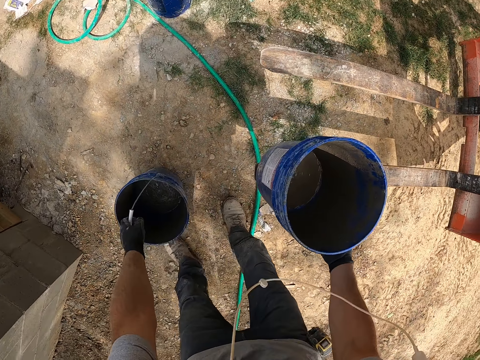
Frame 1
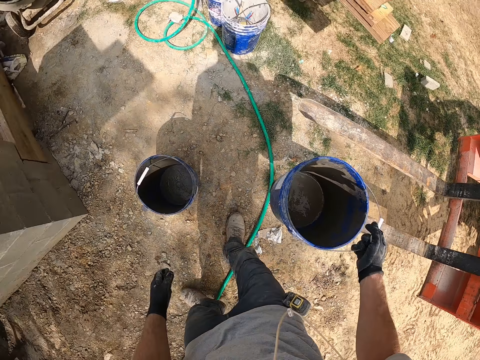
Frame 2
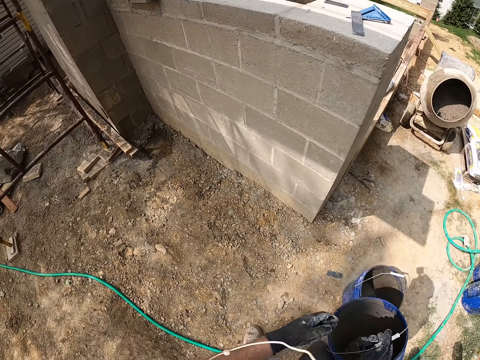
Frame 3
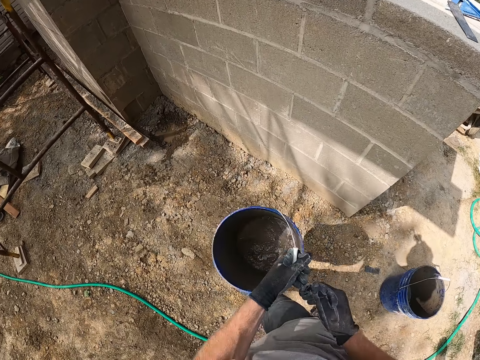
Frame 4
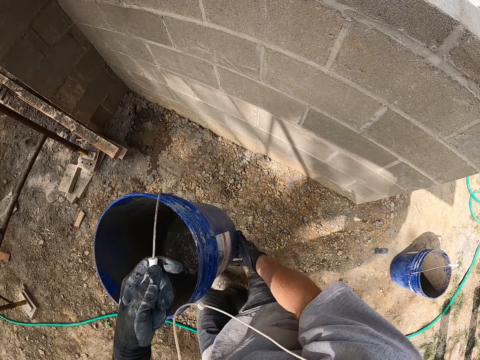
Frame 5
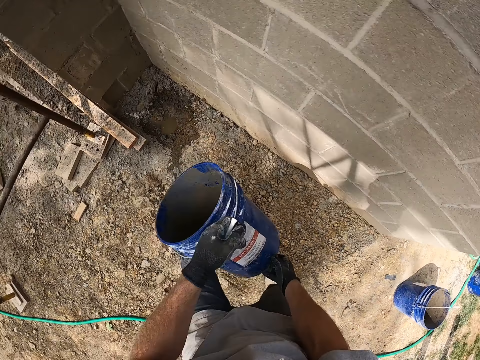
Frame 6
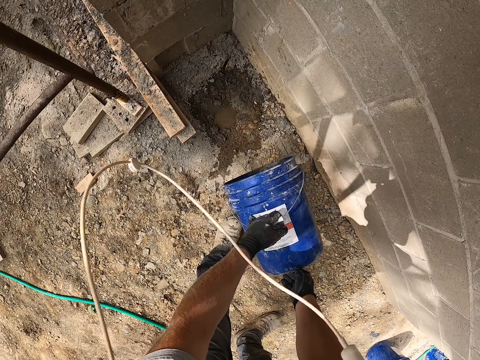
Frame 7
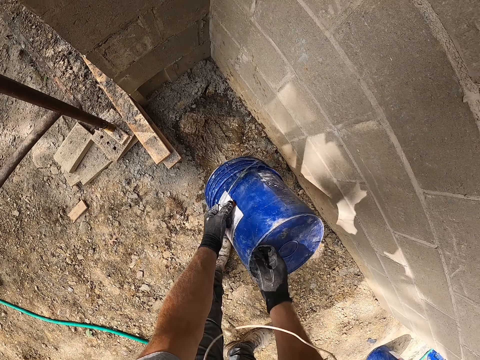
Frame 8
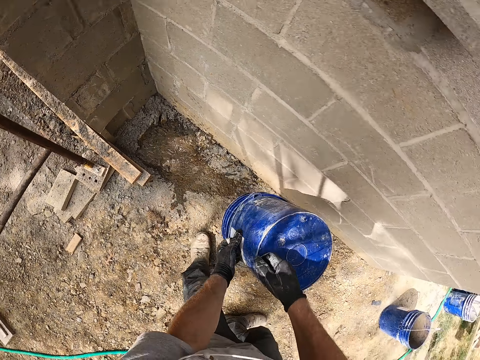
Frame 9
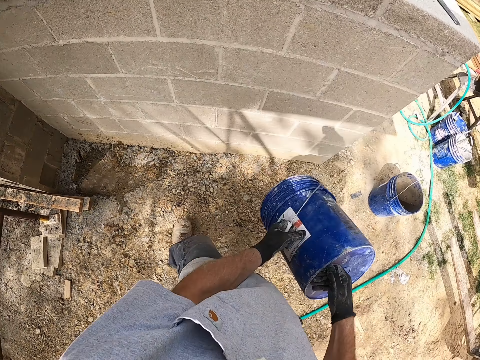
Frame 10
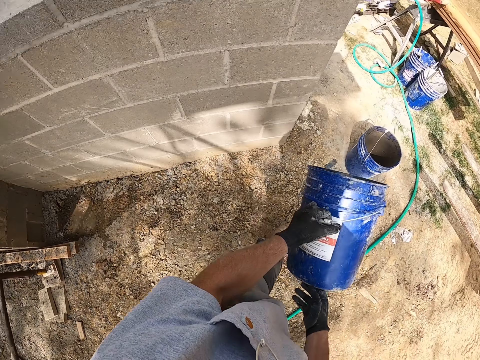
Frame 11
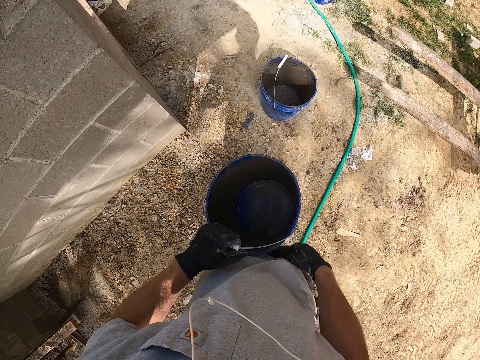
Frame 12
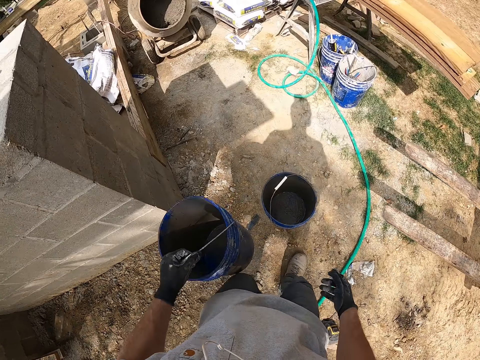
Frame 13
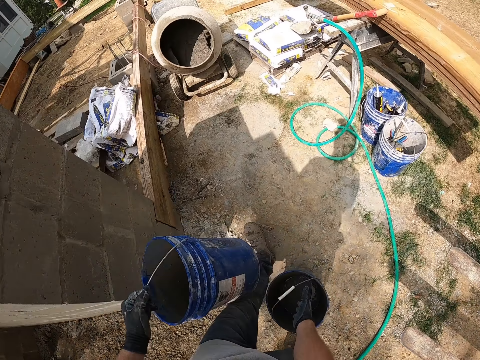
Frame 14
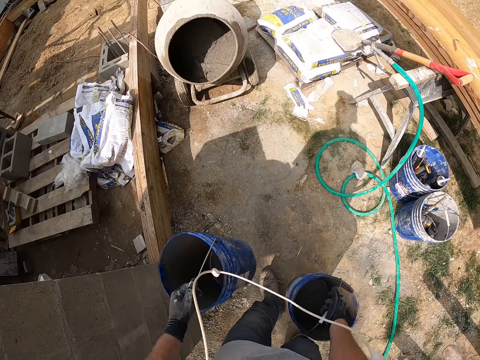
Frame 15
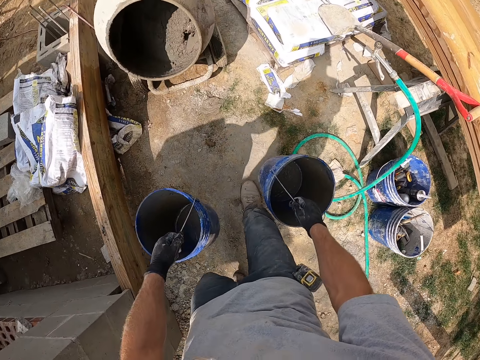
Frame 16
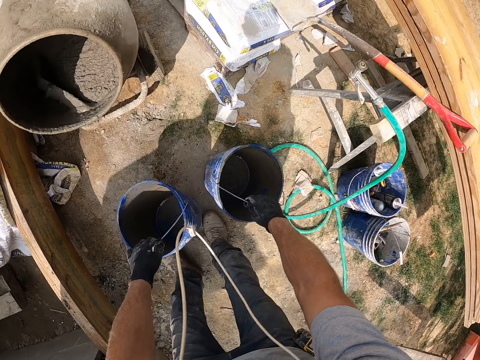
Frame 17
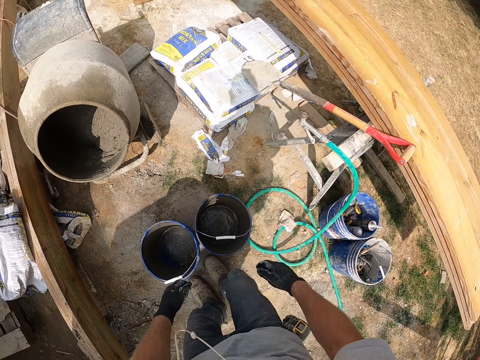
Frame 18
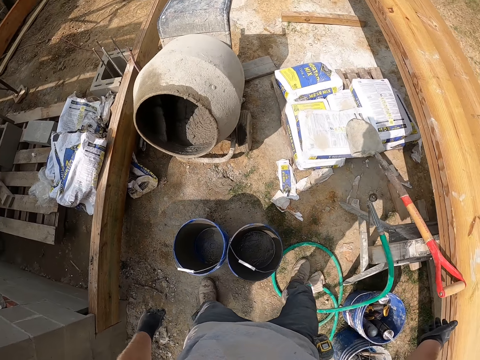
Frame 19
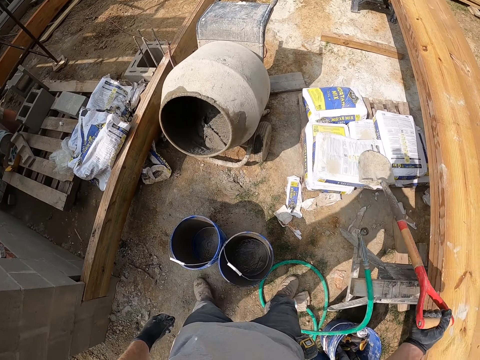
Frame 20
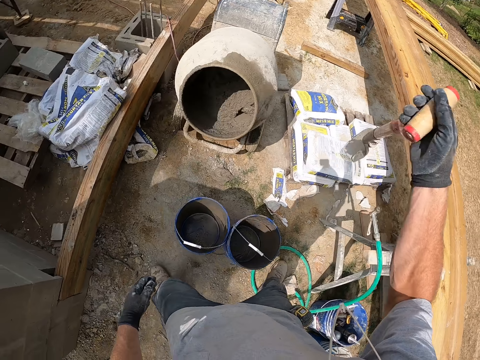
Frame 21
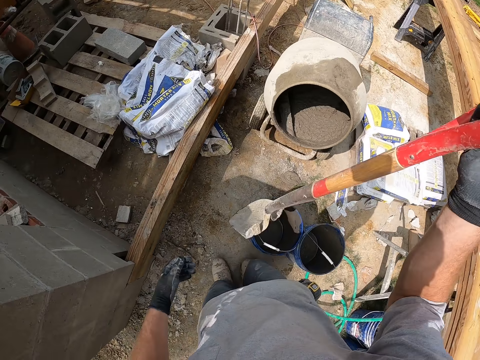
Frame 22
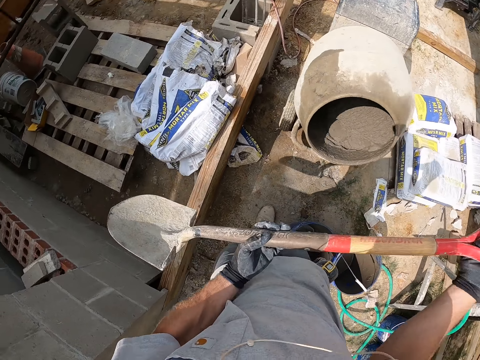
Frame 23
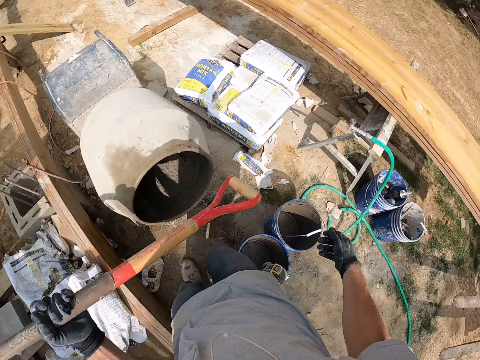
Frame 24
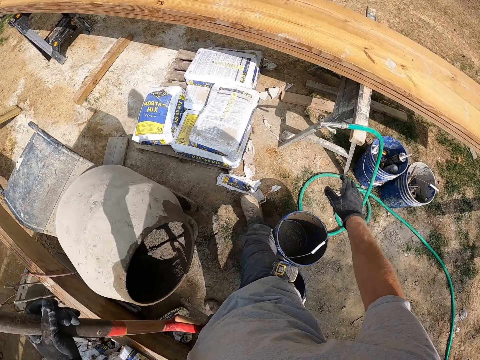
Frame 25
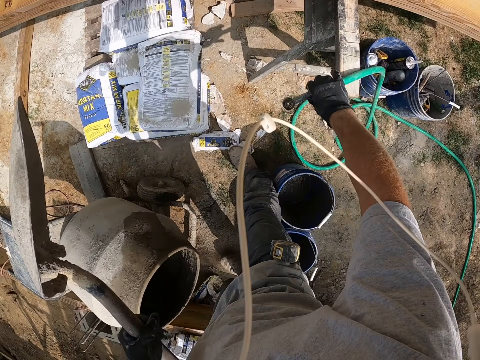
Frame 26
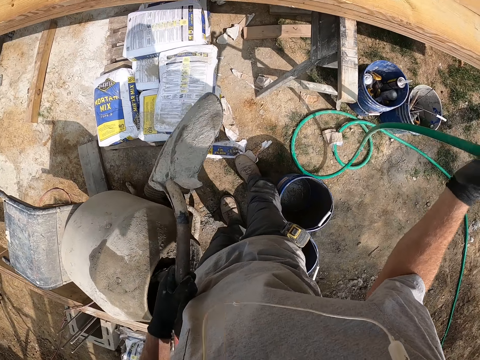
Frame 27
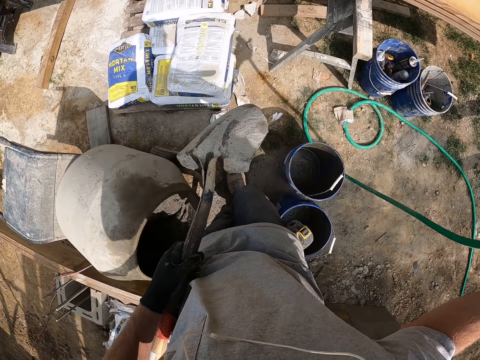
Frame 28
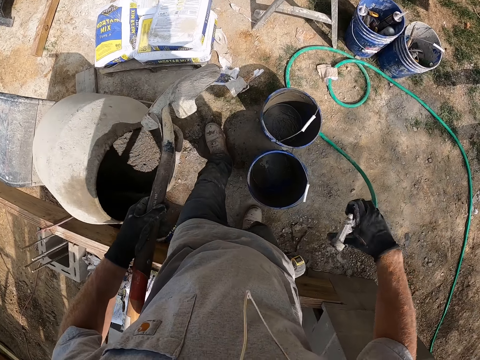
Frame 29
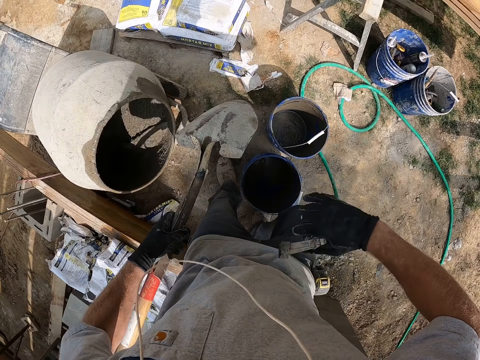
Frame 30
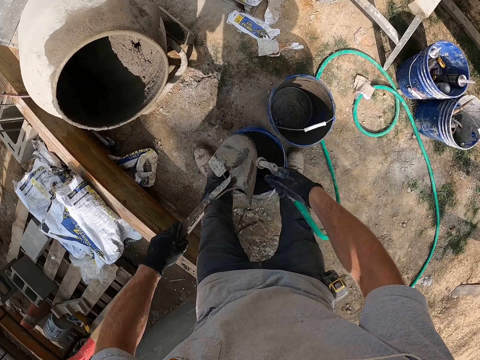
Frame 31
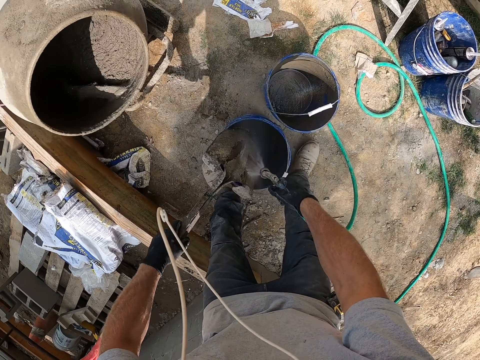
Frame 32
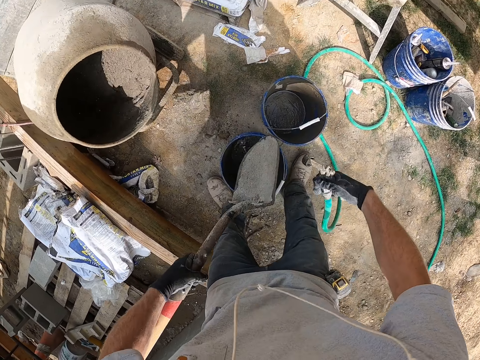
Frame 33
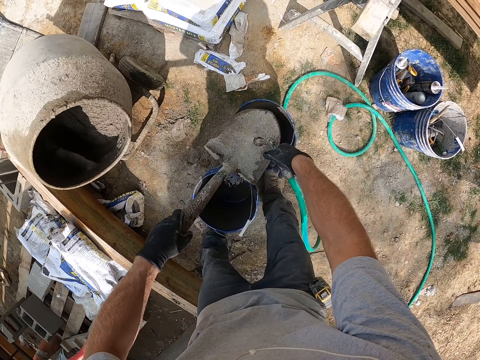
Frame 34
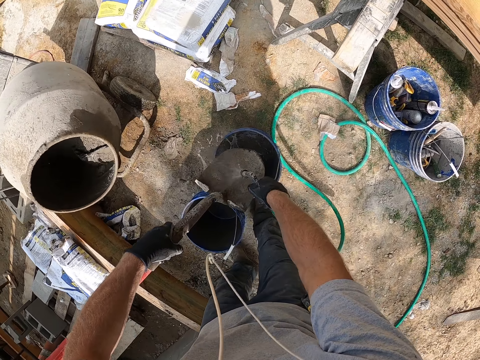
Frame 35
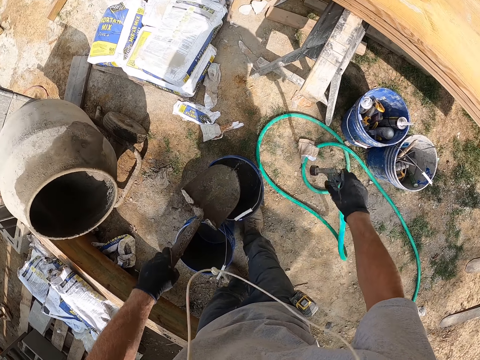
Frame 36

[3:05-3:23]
The camera wearer drops the bucket. They pick up the bucket. They carry the bucket. They move in the compound. They pour down the water. They move in the compound. They pick up the bucket. They walk. They put down the bucket. They pick up the spade. They walk. They pick up the hose pipe or water pump. They sprinkle the water on the spade. They wash the spade.

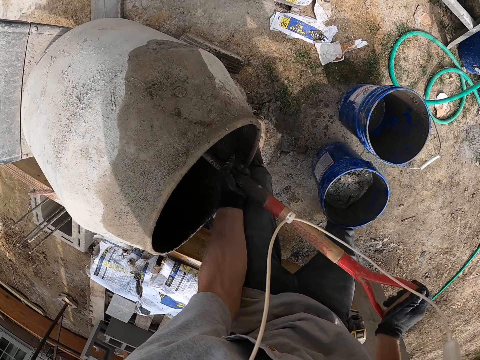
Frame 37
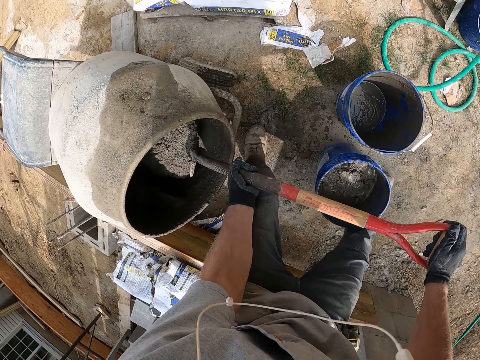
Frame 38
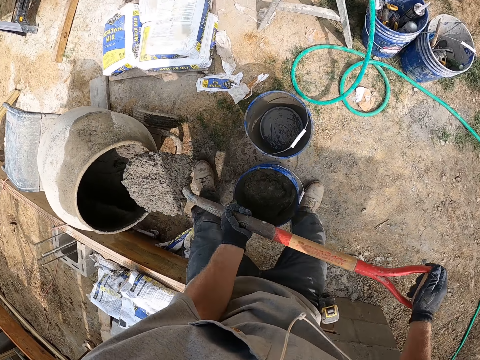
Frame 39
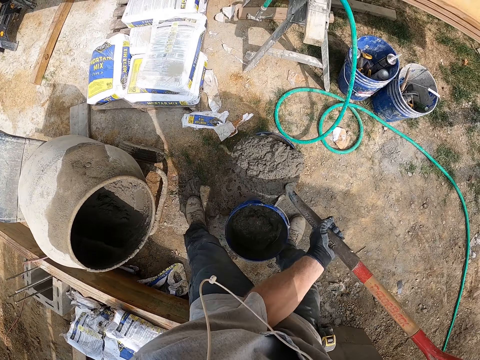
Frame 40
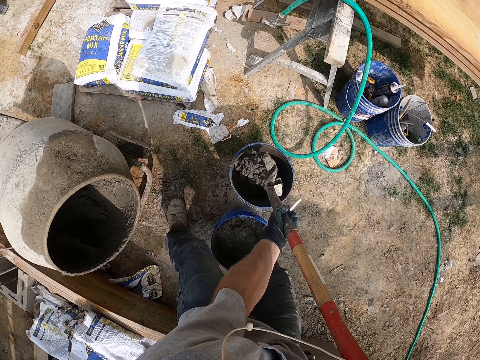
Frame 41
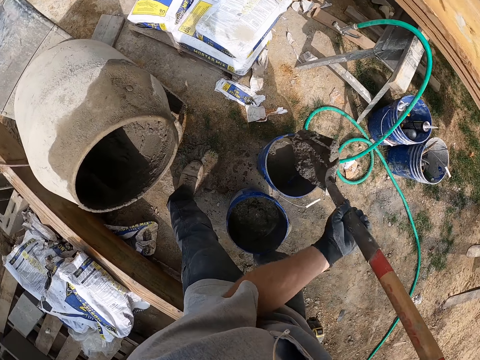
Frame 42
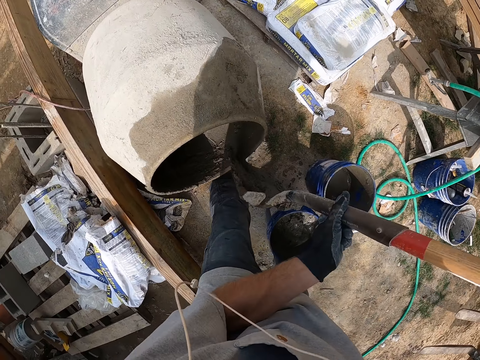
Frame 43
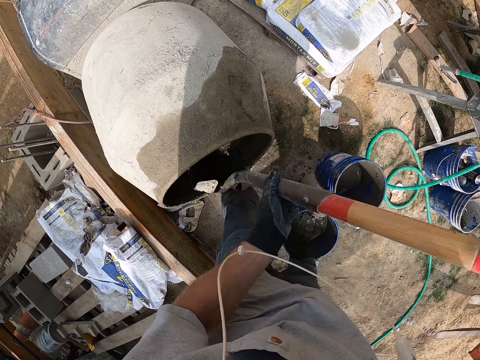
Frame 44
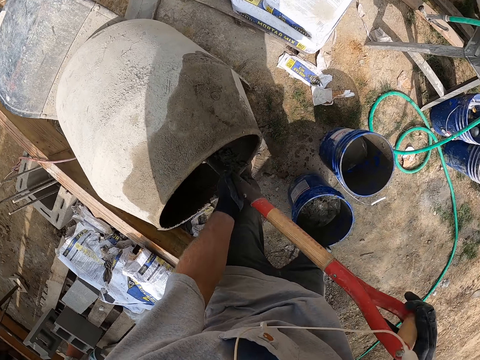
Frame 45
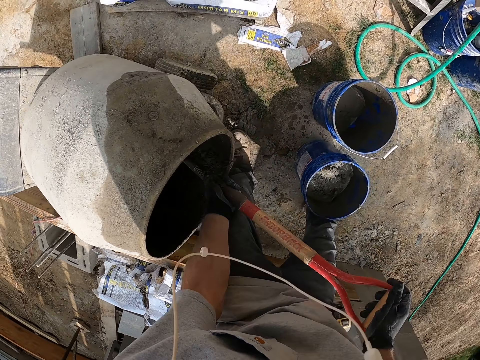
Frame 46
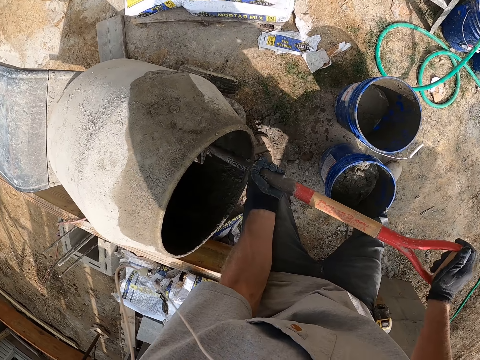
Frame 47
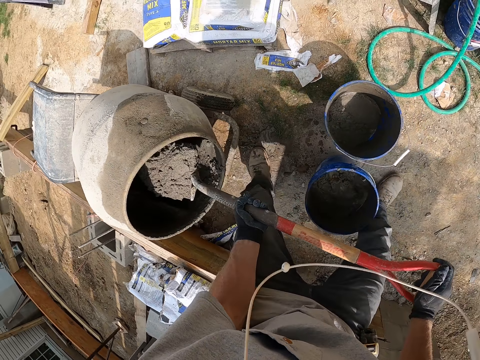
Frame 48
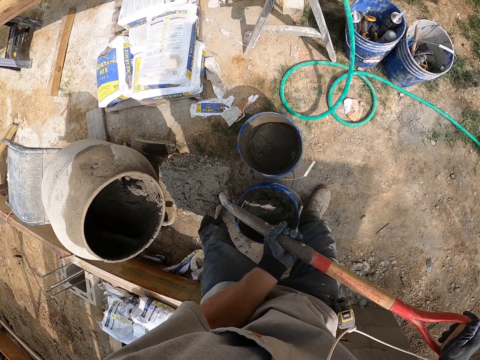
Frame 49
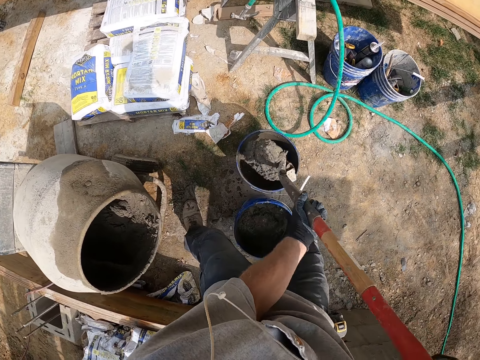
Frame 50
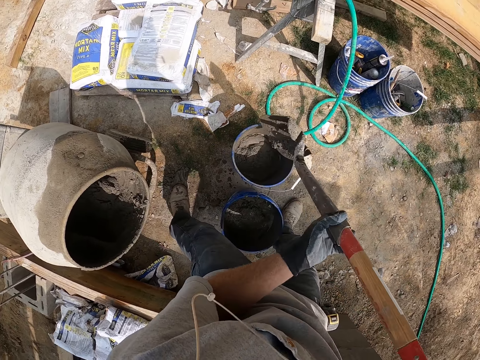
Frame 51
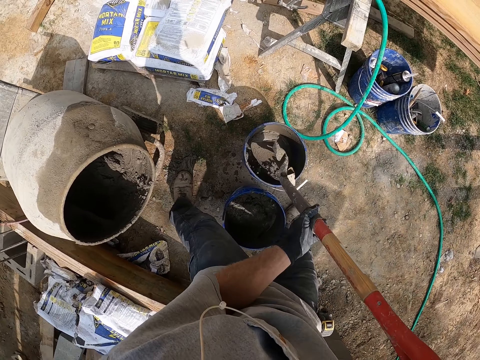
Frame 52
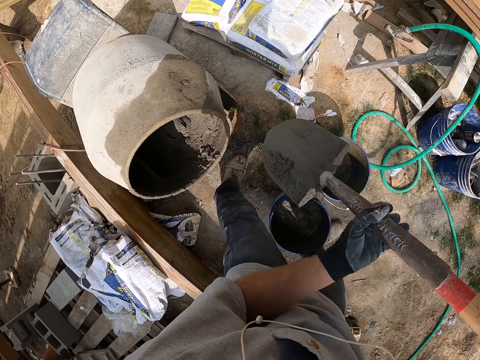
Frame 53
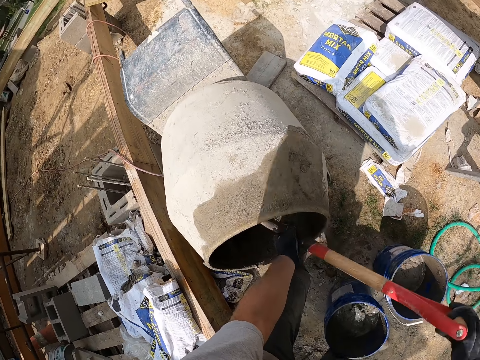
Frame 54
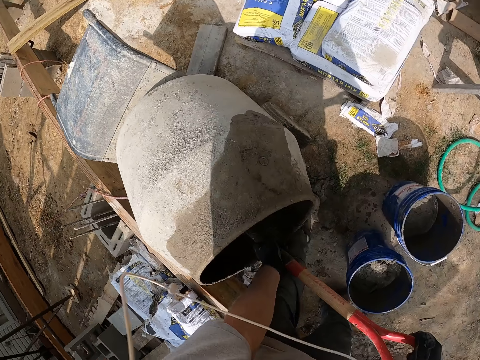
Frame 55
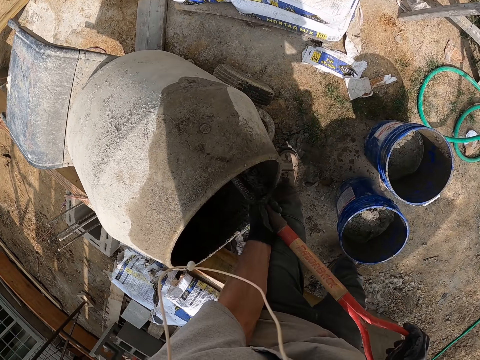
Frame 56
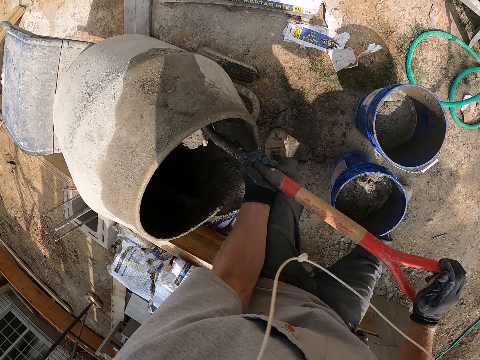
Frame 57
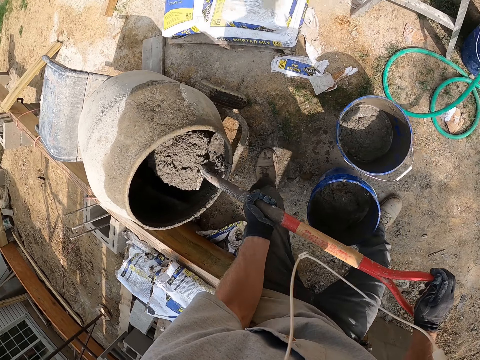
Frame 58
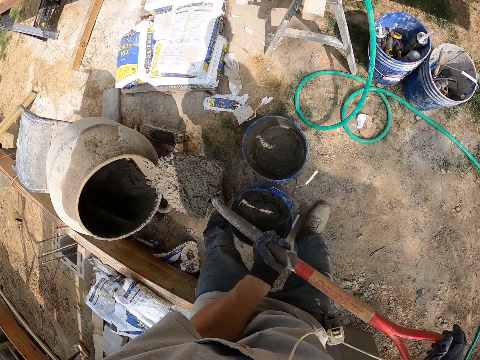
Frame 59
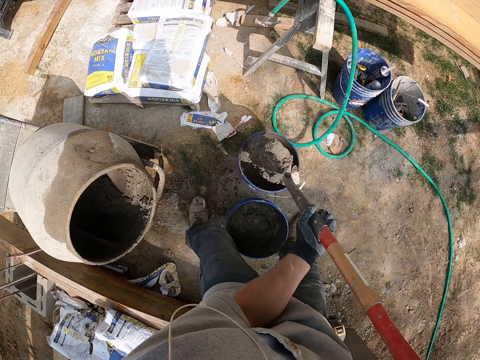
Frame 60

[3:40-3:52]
The camera wearer scoops the concrete from the mixer. They pour the concrete in the bucket. They scoop the concrete from the mixer. They pour the concrete in the bucket. They scoop the concrete from the mixer. They pour the concrete in the bucket.
